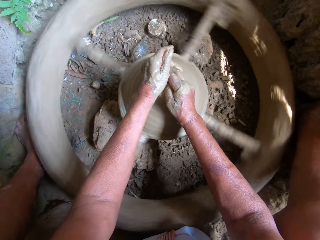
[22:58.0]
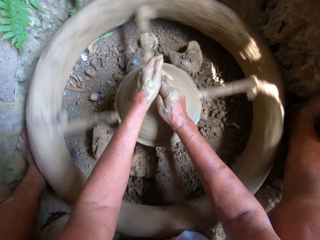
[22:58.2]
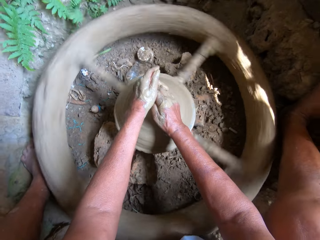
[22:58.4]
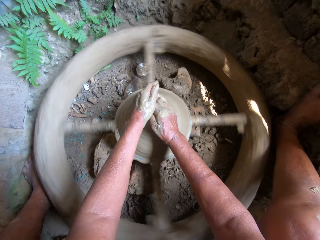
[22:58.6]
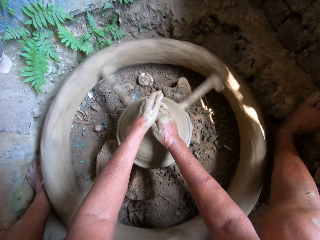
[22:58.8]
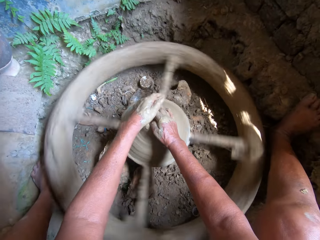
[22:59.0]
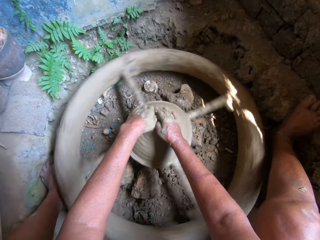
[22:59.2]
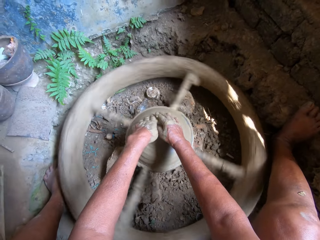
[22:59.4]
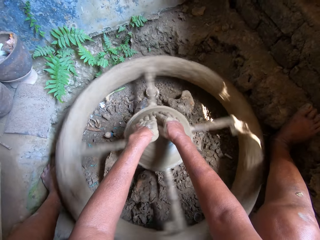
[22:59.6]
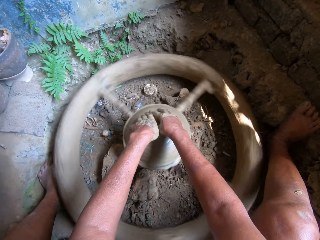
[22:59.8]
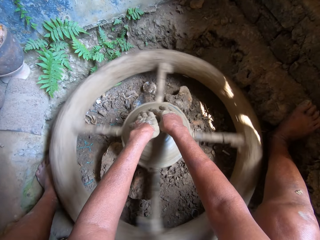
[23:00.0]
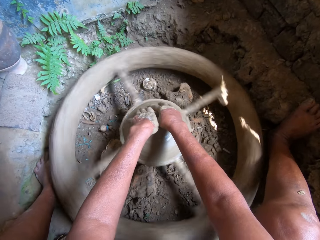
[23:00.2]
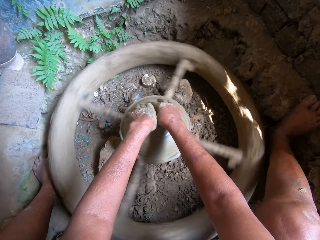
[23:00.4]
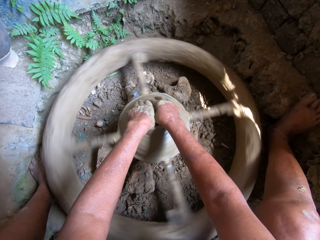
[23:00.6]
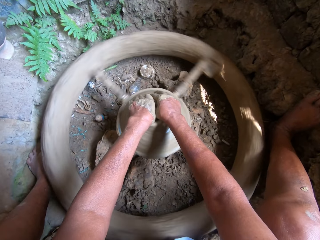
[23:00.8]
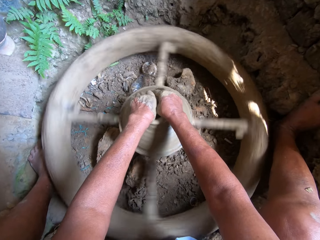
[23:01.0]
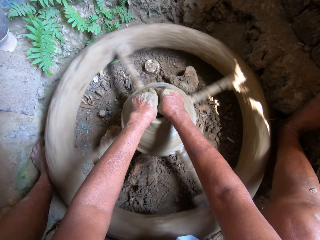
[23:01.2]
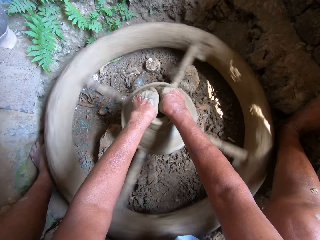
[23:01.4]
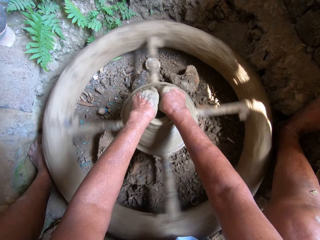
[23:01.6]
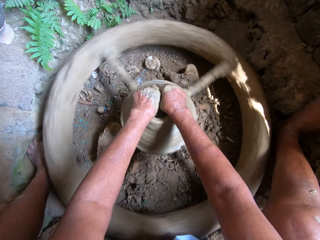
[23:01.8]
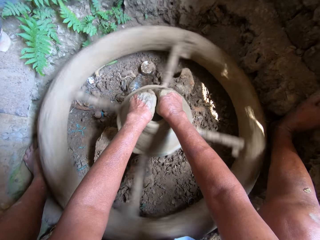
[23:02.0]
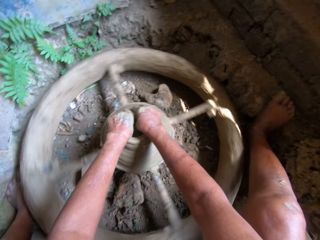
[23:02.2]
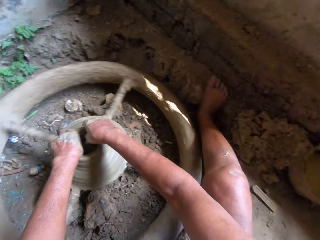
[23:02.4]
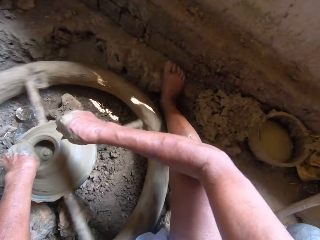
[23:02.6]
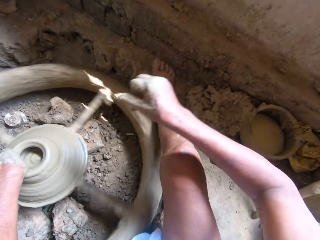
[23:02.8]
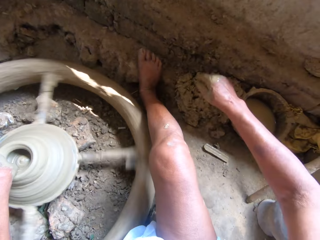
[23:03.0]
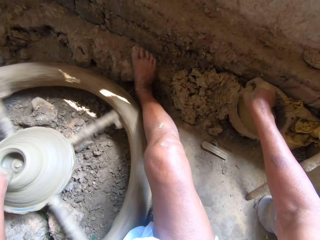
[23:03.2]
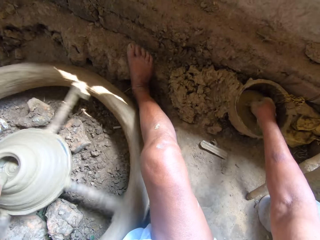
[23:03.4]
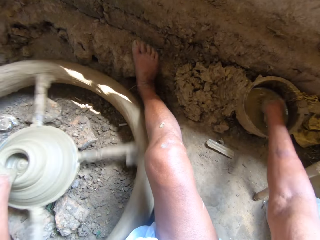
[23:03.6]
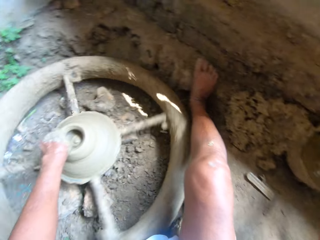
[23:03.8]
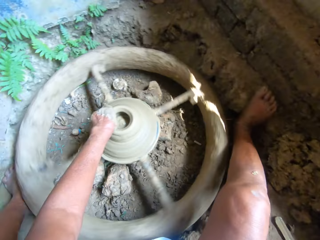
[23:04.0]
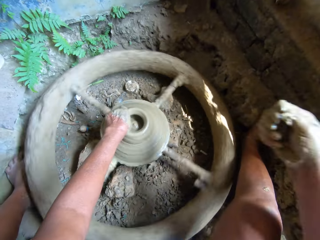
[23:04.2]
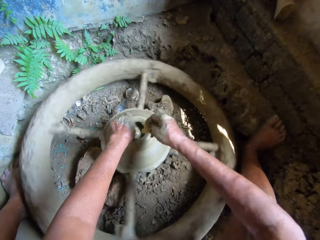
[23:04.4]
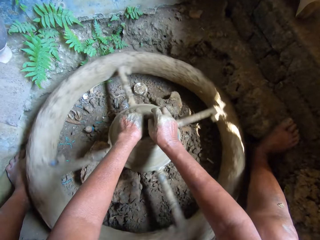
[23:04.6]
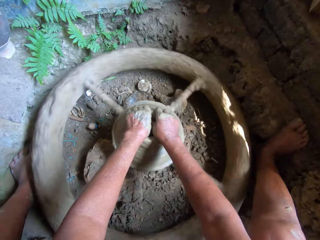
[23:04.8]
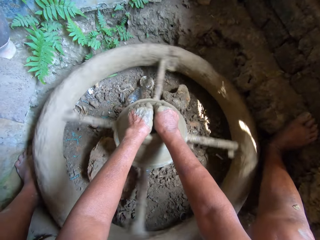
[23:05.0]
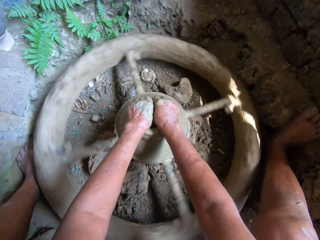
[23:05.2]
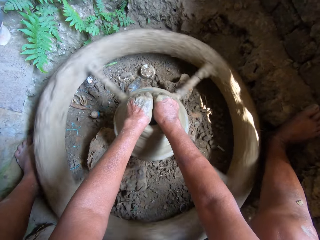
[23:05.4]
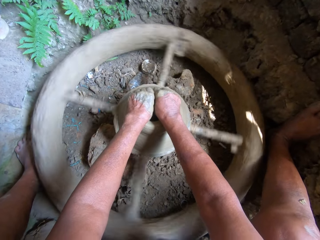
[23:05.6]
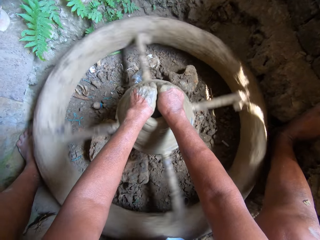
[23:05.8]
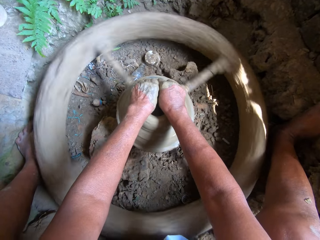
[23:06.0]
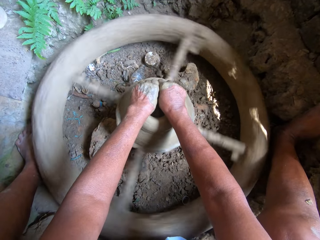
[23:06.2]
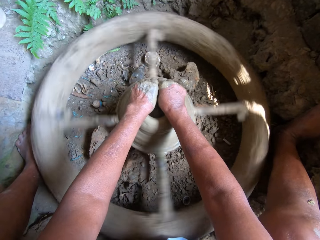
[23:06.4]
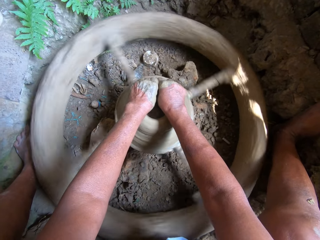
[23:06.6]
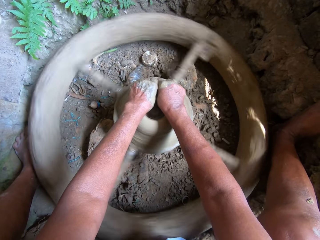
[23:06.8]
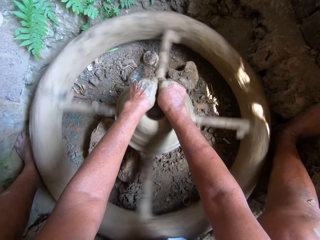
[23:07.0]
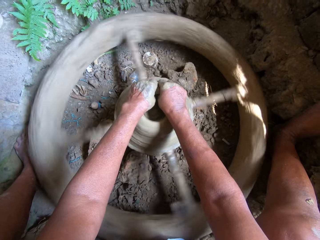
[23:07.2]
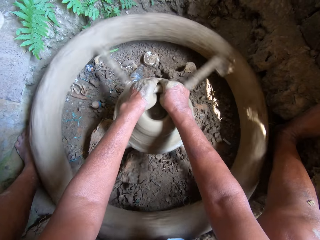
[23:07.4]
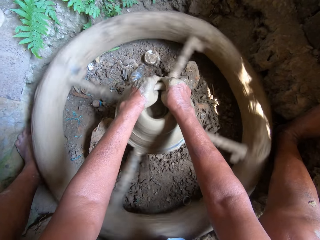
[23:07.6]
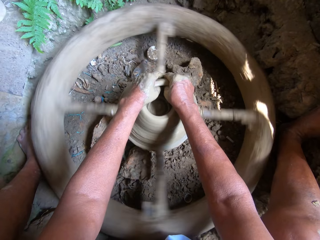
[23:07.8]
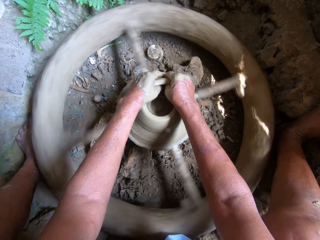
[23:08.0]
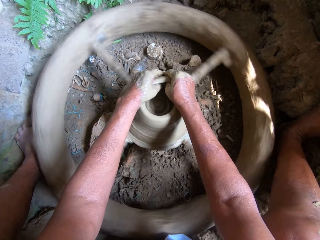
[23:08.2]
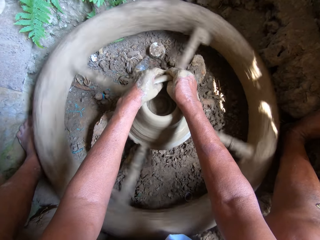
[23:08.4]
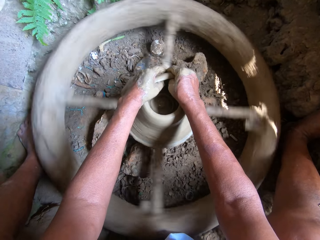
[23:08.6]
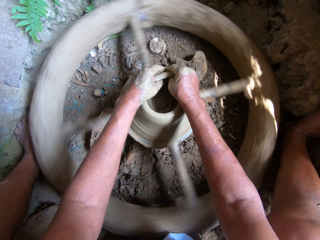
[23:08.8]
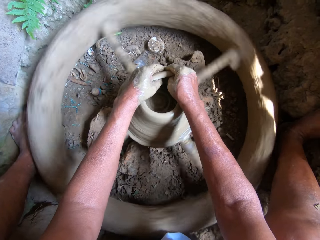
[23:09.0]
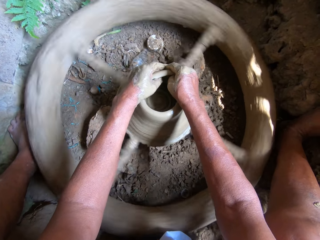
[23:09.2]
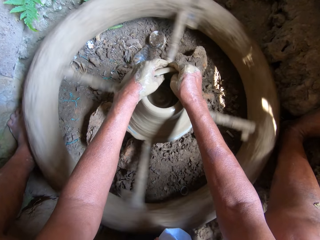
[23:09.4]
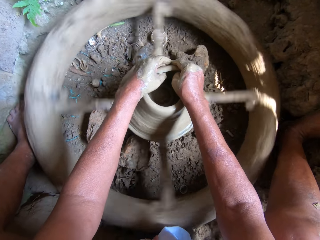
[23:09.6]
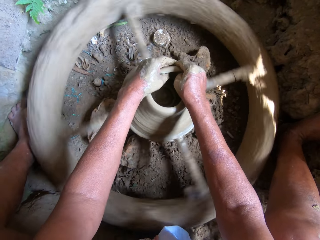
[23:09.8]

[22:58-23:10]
The camera wearer molds the clay on the bearing. She scoops some water from a bowl with her right hand. She dips the hand in water. She pours the water in the clay on the pottery wheel and molds the clay on the pottery wheel with both hands.

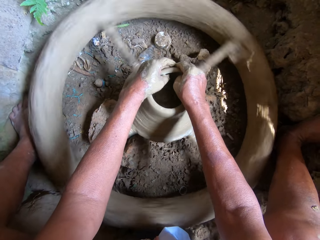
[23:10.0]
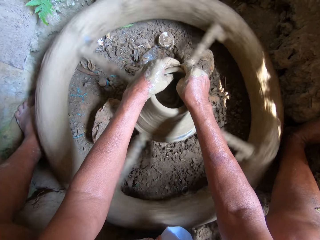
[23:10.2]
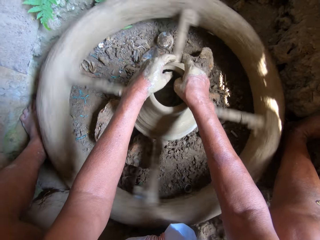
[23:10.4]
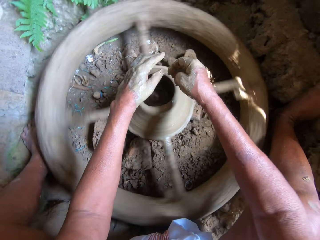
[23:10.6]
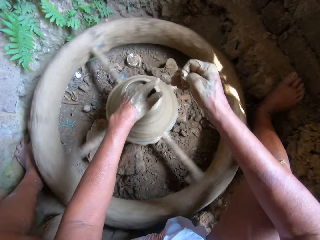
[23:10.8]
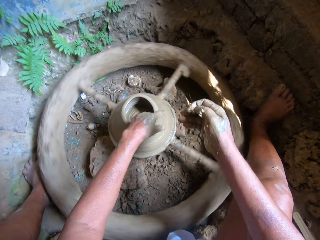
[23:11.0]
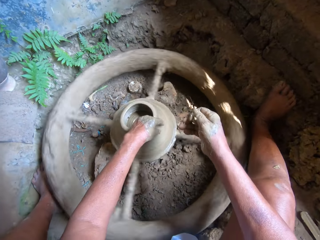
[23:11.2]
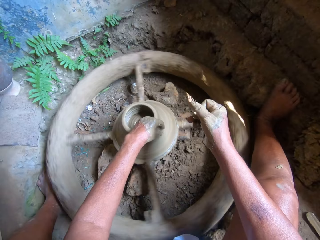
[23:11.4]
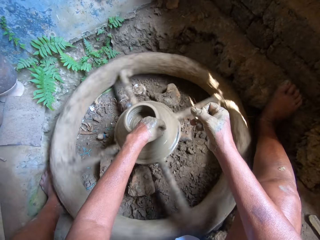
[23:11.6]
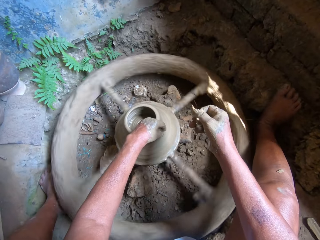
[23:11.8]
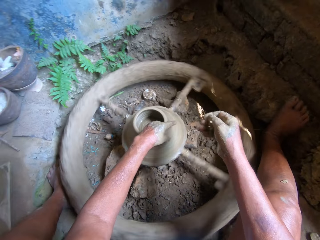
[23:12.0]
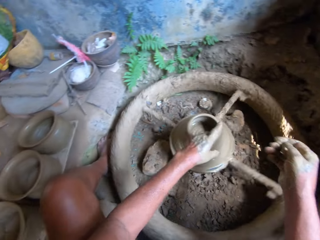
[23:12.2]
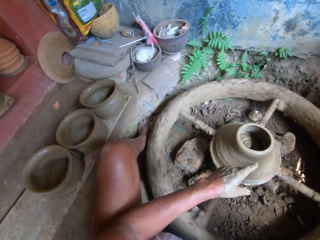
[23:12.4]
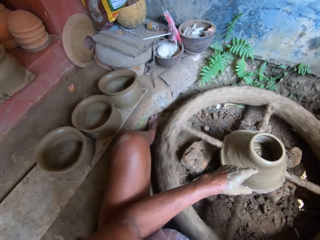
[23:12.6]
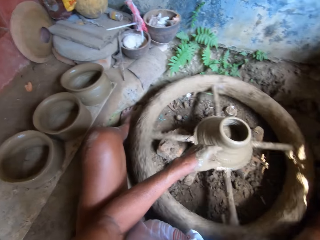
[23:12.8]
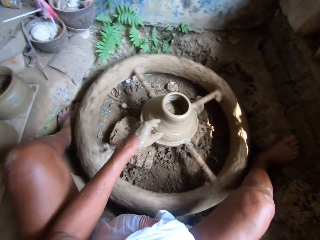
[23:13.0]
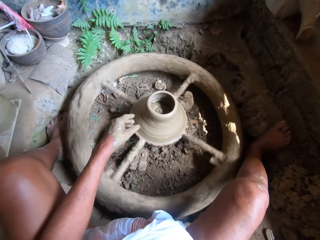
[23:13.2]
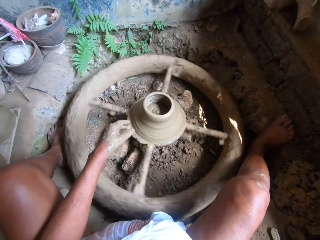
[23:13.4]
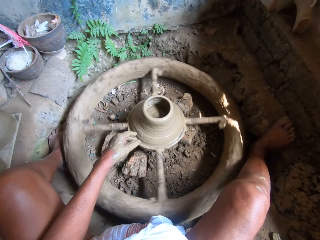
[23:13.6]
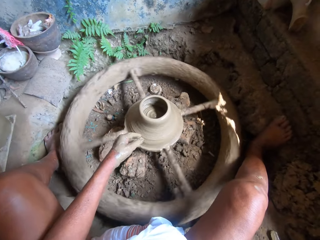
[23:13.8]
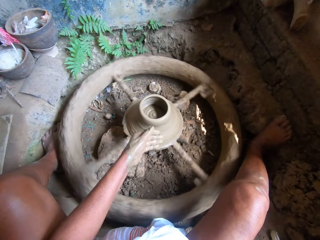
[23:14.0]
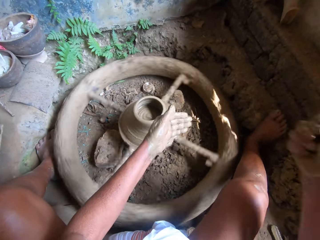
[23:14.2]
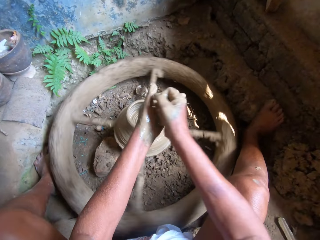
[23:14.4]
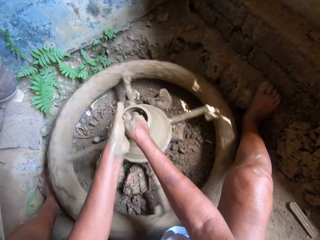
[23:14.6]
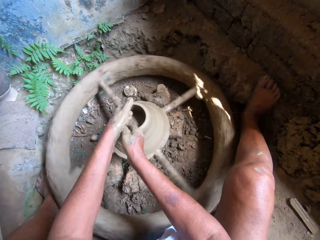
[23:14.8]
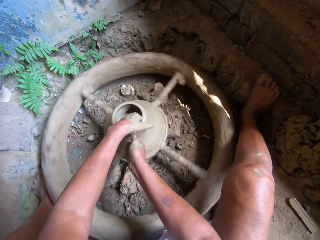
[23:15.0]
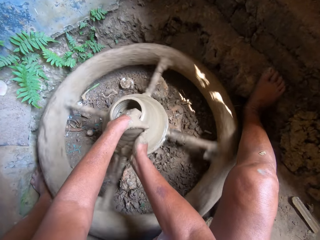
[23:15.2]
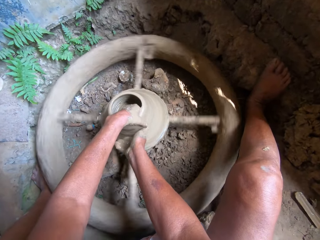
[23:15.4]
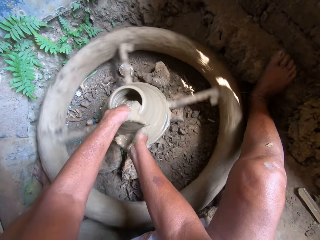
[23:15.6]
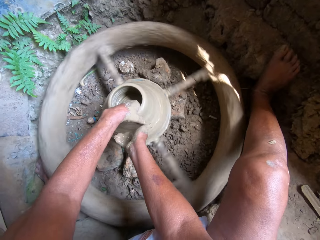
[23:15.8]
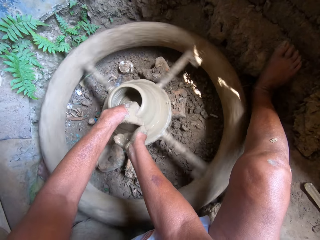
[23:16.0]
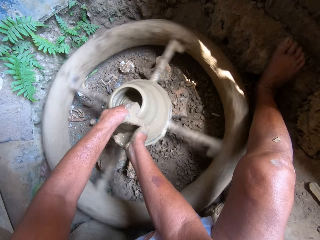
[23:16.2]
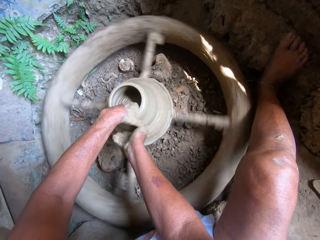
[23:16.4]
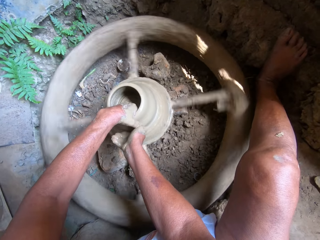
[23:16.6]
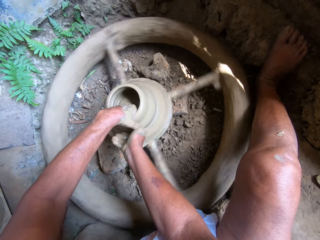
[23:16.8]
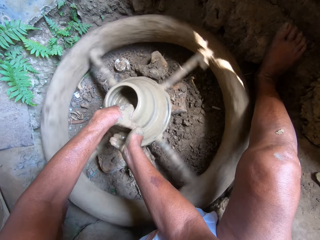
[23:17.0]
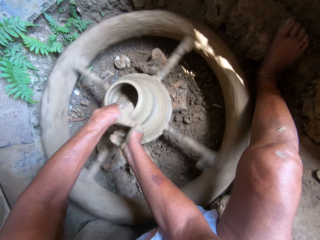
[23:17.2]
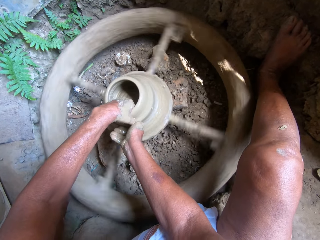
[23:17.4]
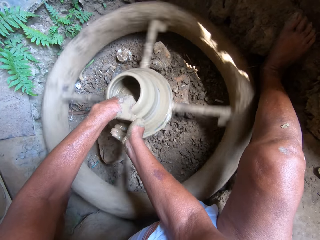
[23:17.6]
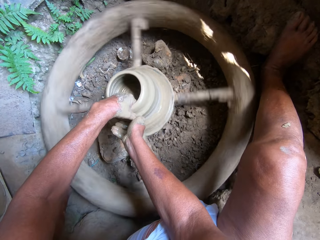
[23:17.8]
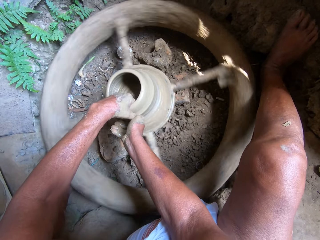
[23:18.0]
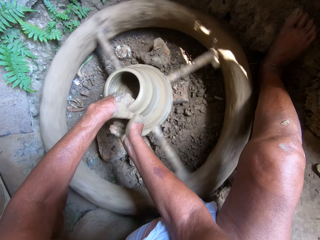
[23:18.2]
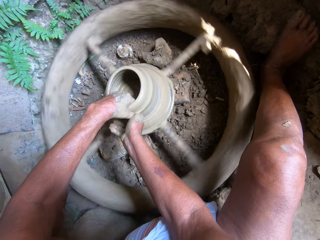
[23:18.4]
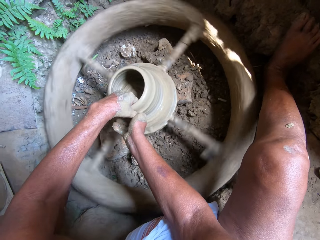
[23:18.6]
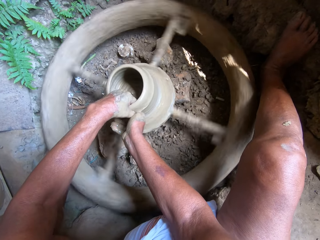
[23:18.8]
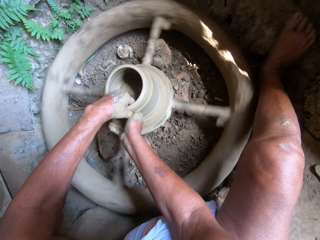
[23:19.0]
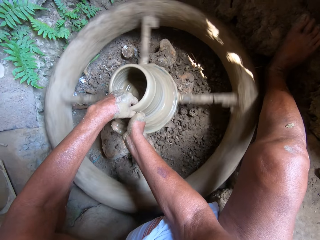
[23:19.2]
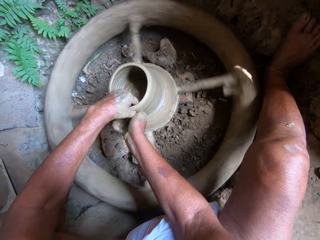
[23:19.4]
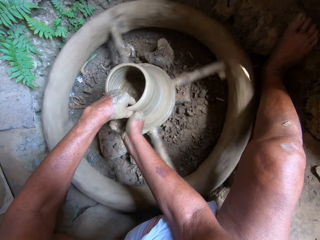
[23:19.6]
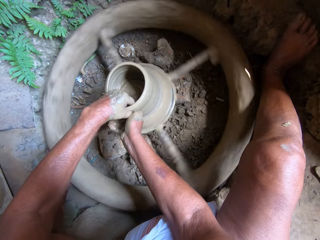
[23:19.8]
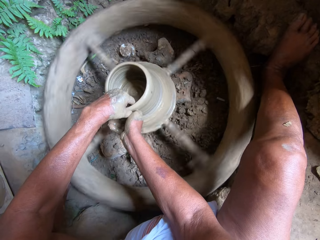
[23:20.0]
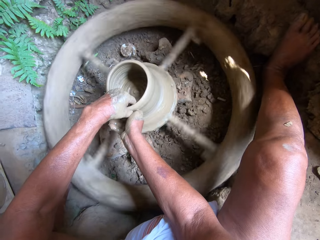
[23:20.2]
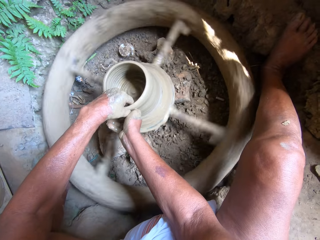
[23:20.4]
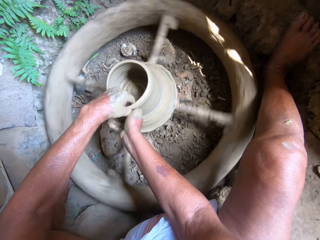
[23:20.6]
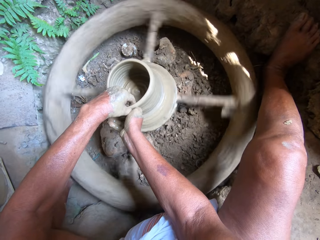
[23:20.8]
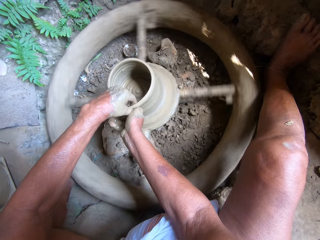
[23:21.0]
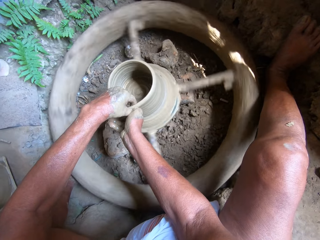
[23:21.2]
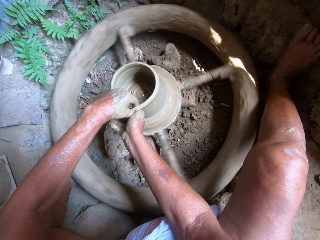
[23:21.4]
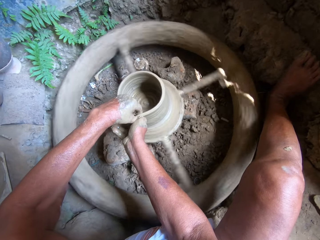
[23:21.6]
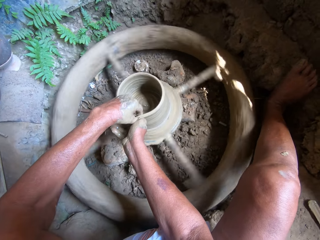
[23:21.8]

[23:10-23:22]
The camera wearer removes her right hand from the pottery wheel. She dips the hand in water. She scoops some water from the bowl on the cemented floor with her right hand. She rubs her hands together and molds the clay on the pottery wheel with both hands. She puts water on the clay.
